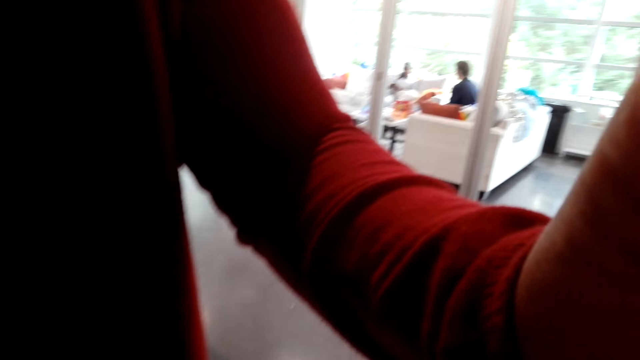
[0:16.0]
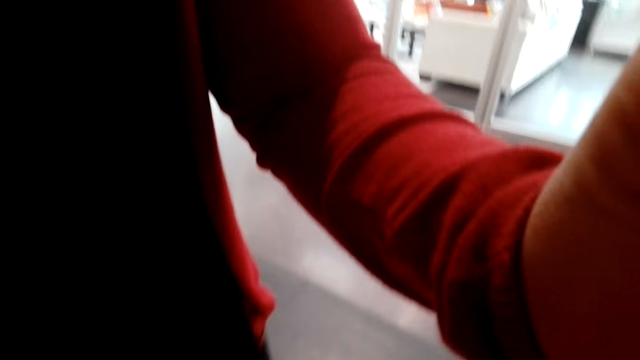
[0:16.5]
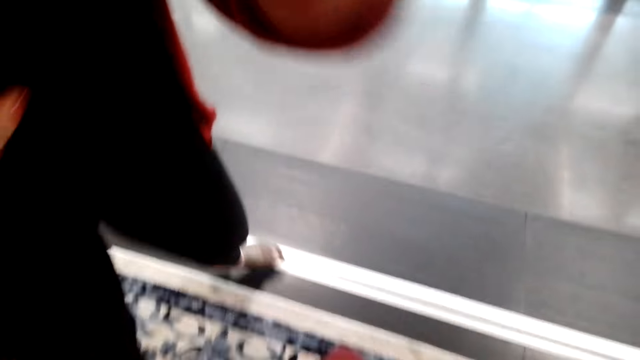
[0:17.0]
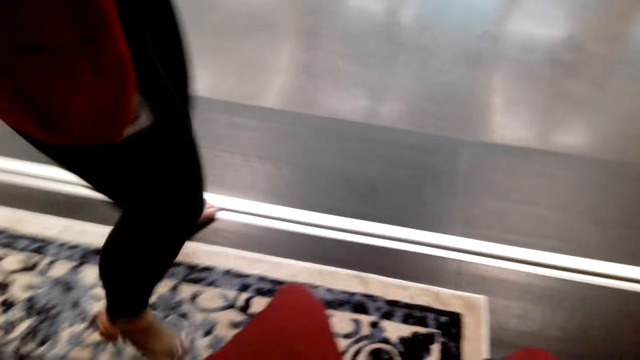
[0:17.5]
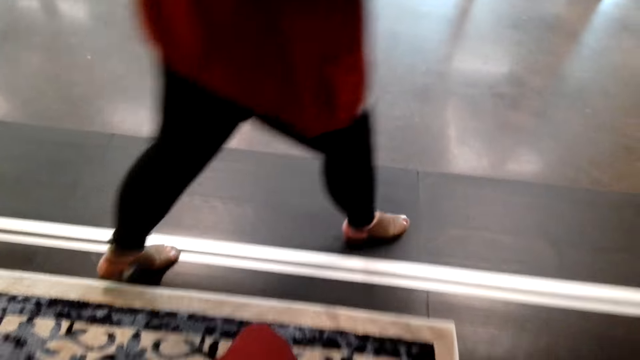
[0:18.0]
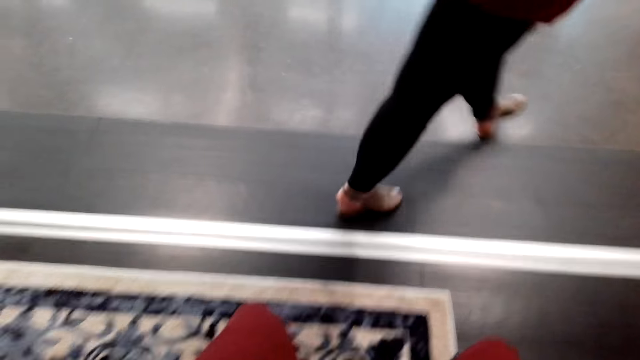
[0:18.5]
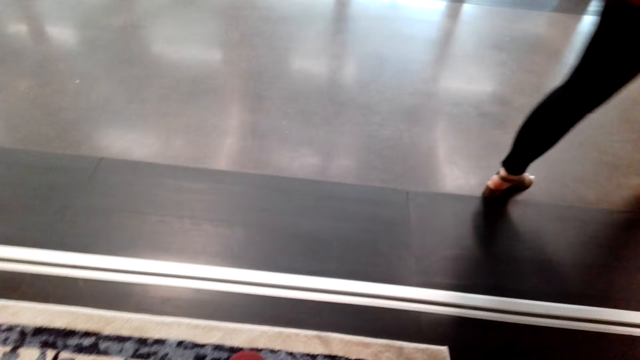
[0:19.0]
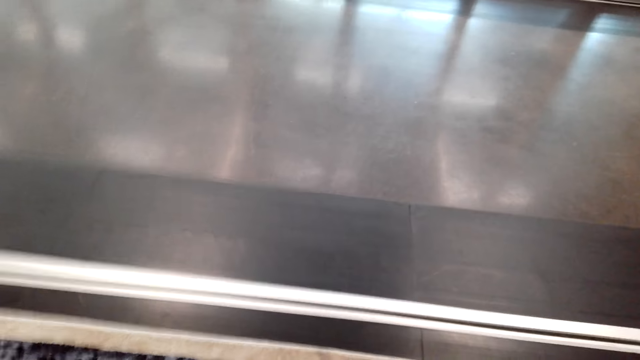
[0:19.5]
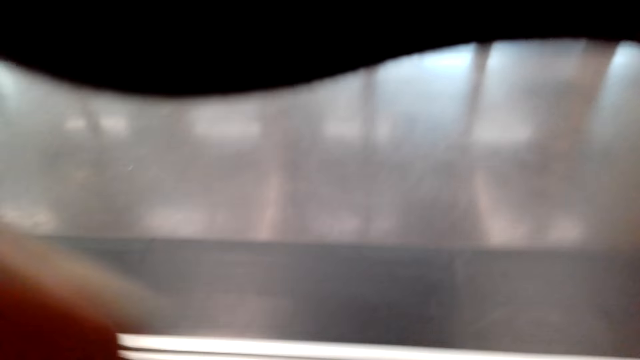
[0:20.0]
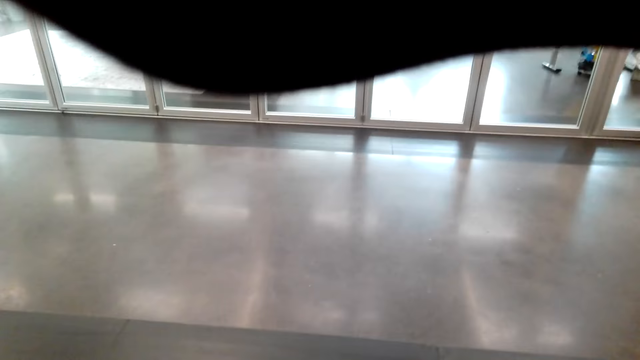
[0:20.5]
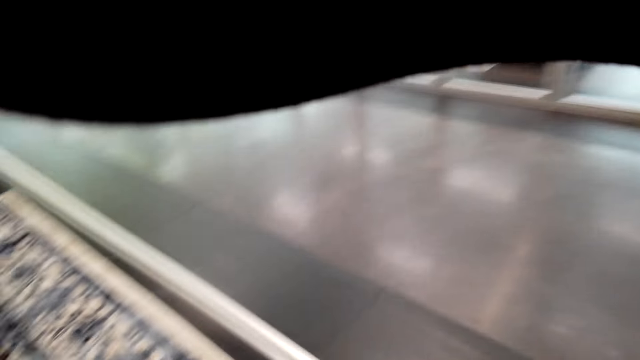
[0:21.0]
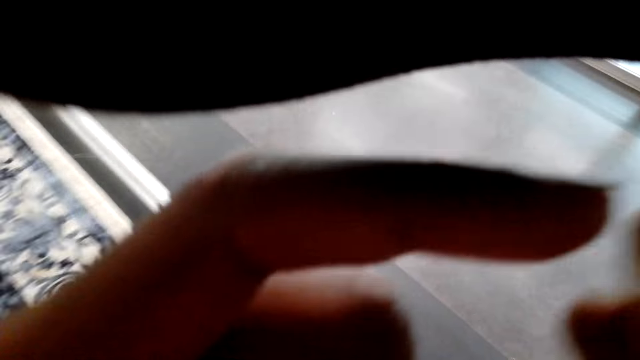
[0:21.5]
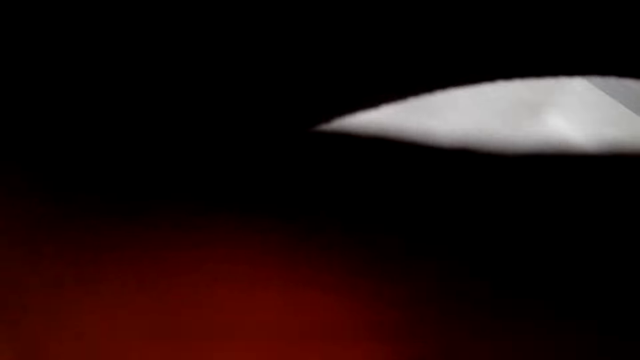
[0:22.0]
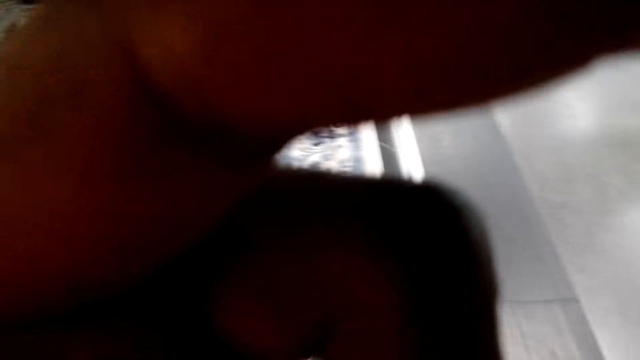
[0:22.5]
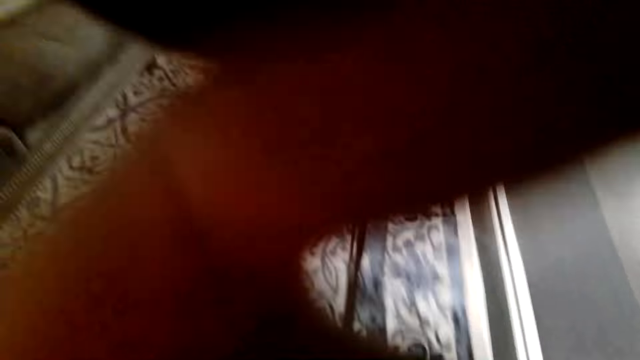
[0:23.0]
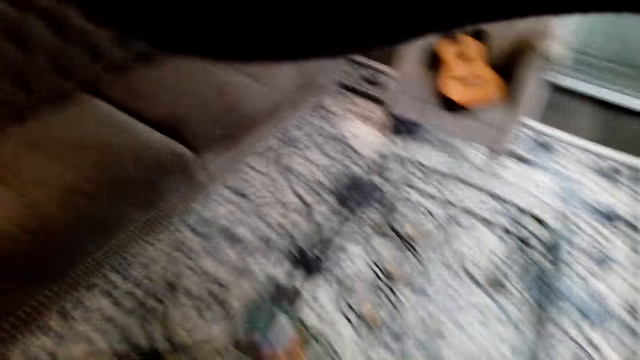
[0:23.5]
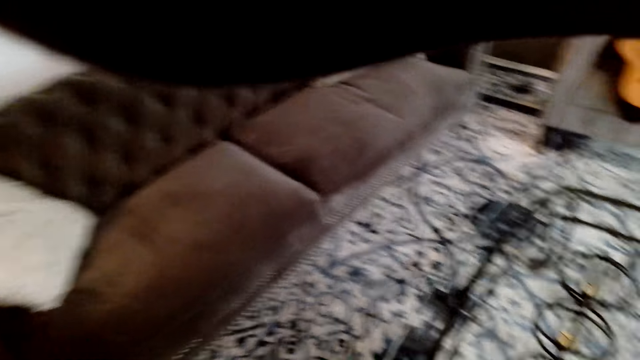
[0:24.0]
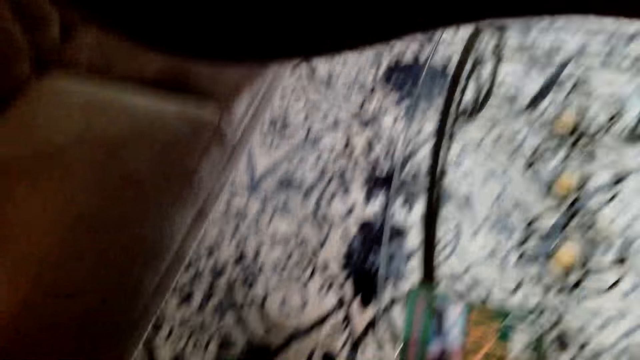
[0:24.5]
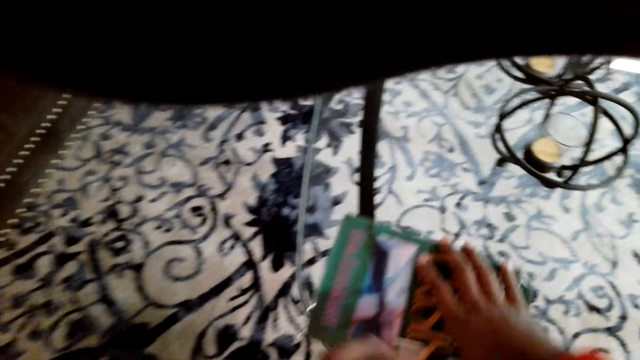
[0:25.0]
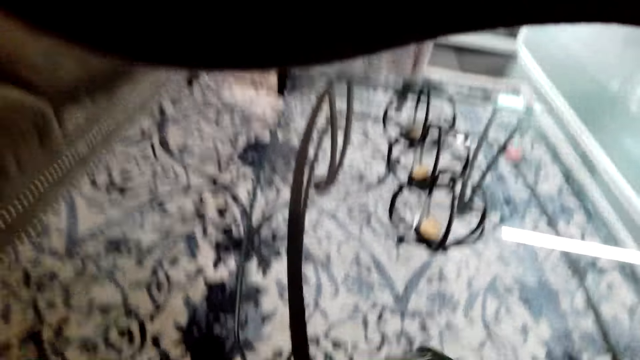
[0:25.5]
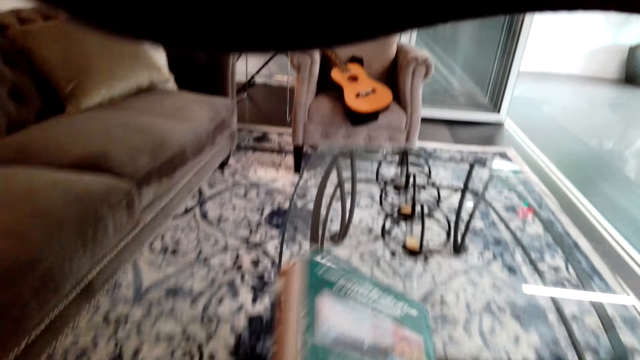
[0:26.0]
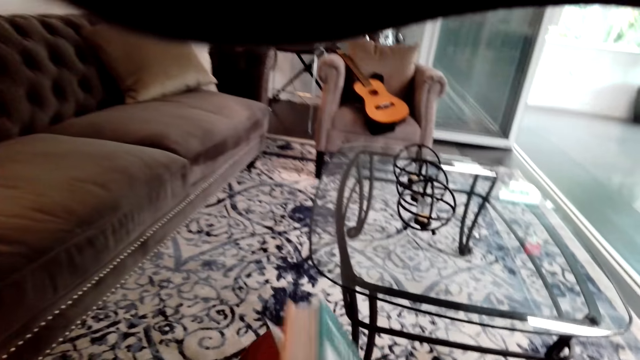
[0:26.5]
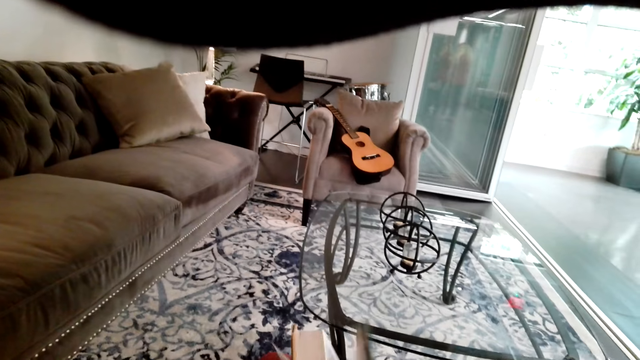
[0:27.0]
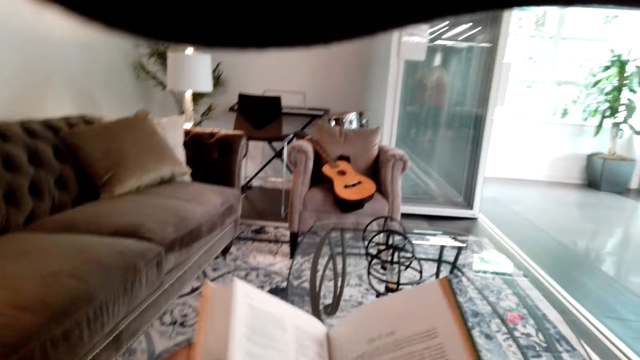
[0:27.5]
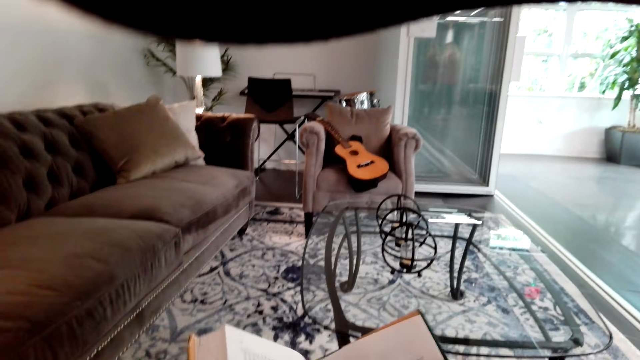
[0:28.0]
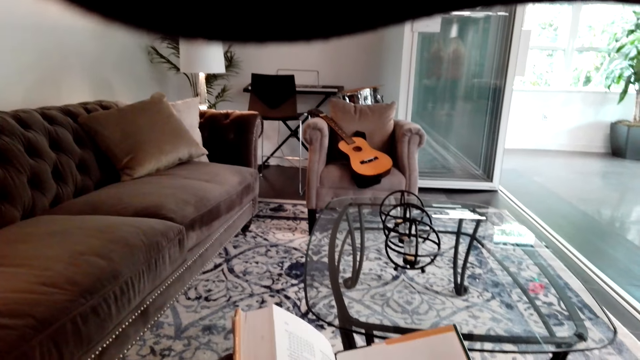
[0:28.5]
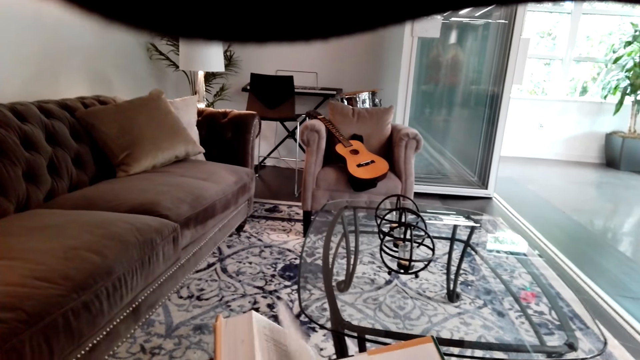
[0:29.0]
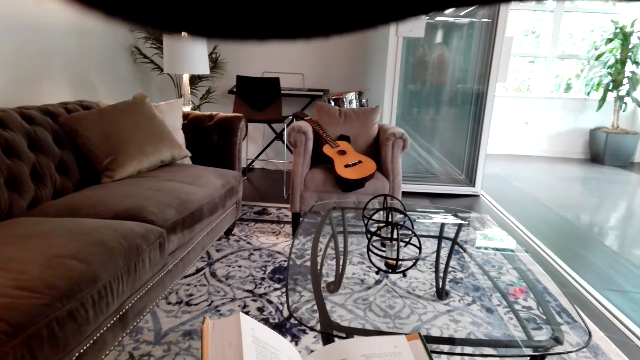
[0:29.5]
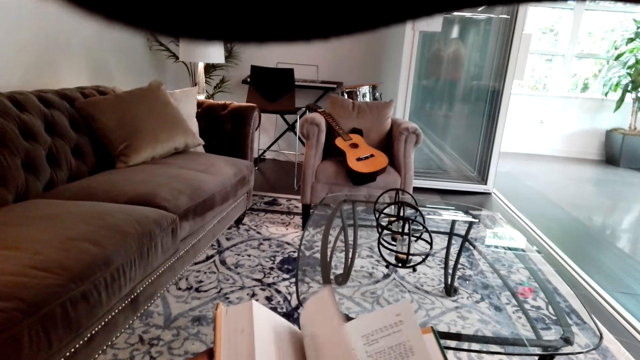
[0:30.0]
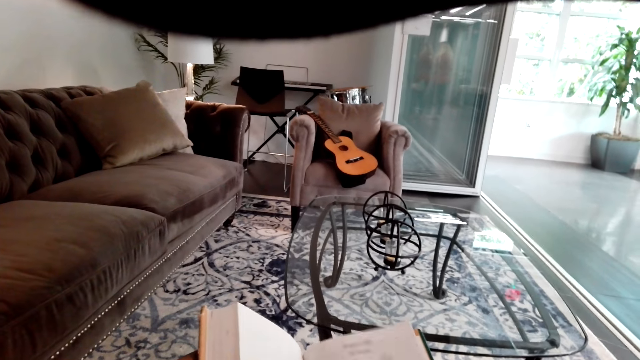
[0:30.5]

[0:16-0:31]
A girl walks away. The camera wearer holds the camera. They pick a book from the table. They peruse the book. They open the book.

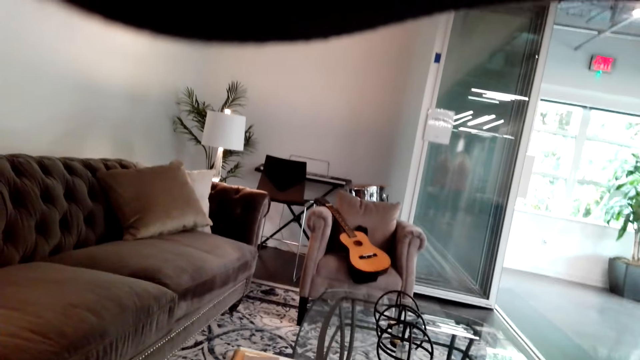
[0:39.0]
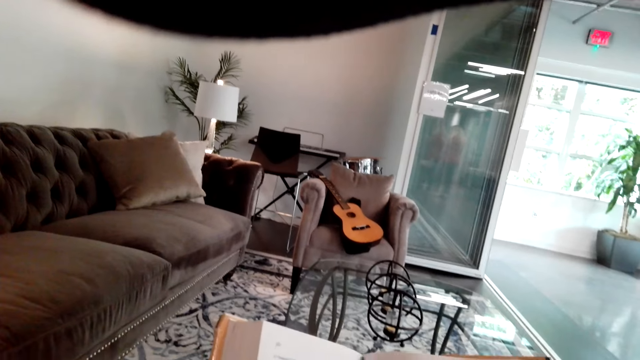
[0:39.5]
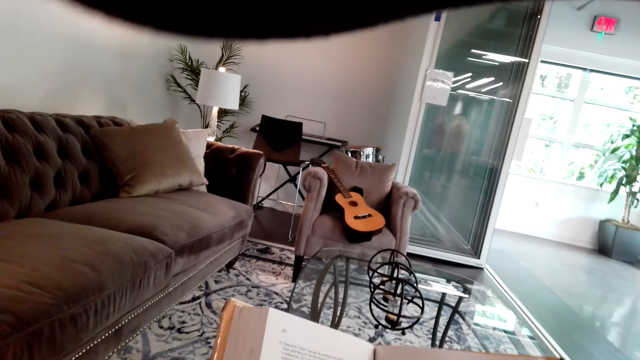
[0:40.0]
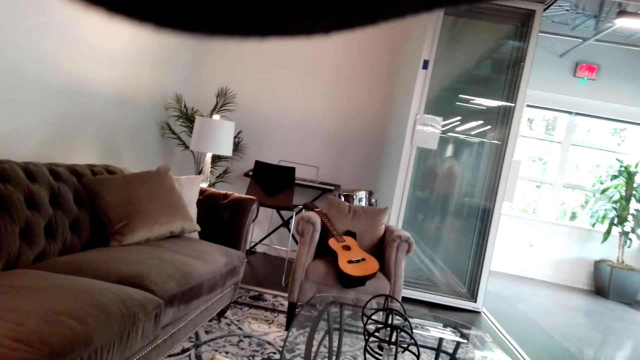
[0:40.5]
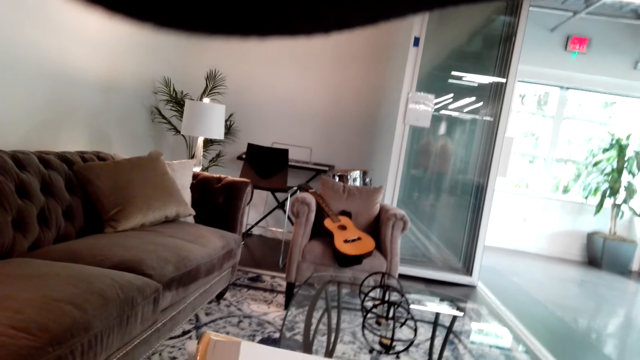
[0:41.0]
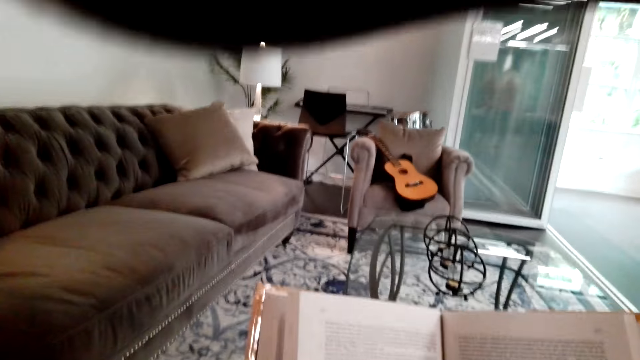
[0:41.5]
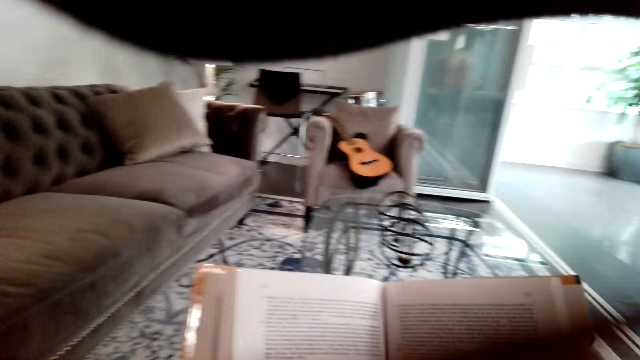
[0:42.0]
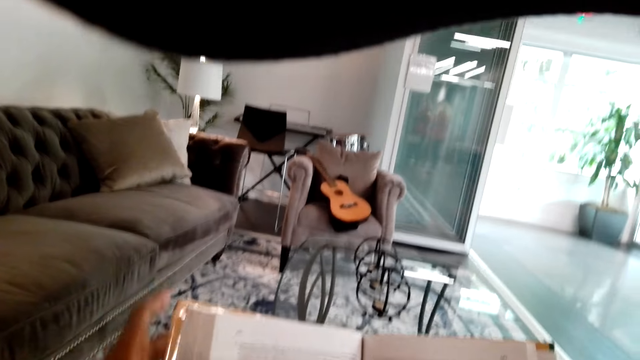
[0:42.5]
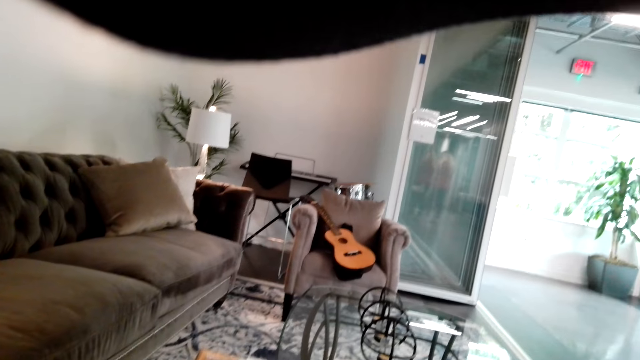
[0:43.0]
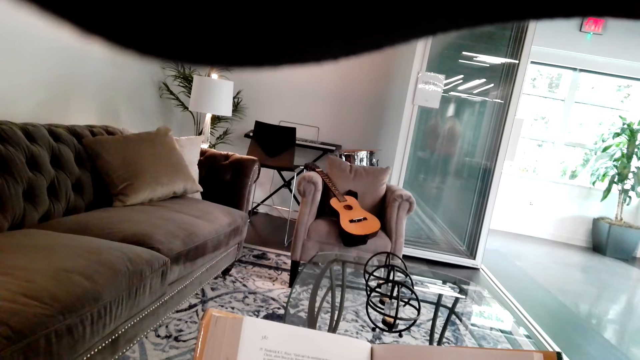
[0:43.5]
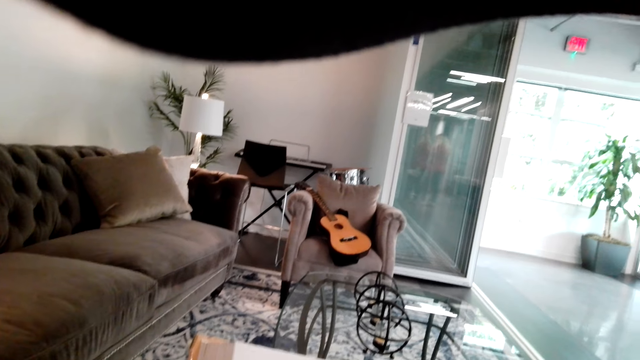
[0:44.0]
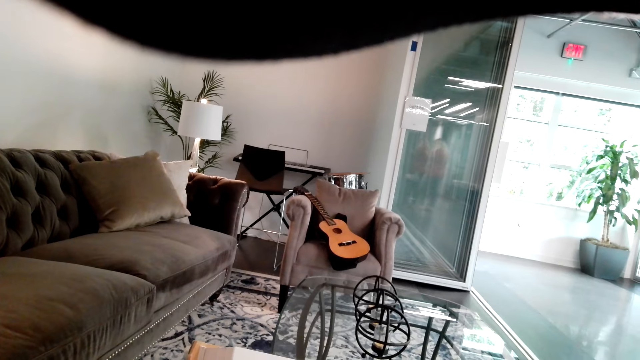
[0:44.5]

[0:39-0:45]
The camera wearer reads the book.
